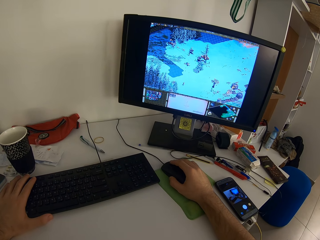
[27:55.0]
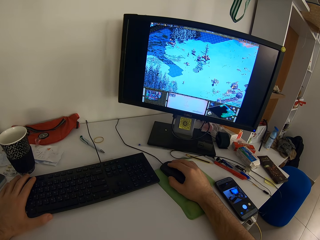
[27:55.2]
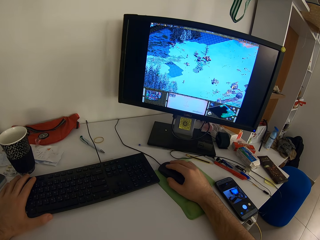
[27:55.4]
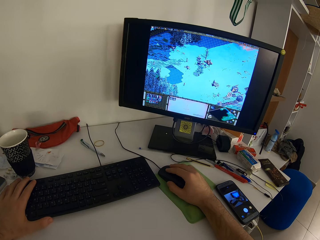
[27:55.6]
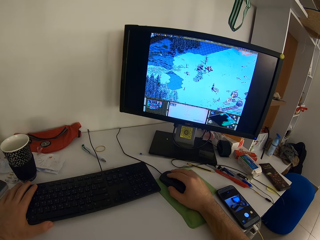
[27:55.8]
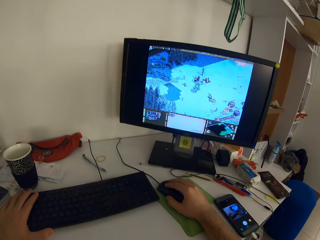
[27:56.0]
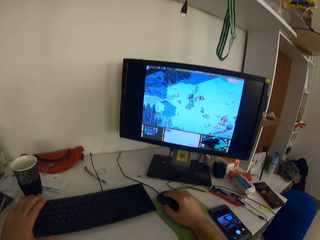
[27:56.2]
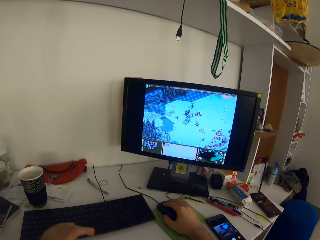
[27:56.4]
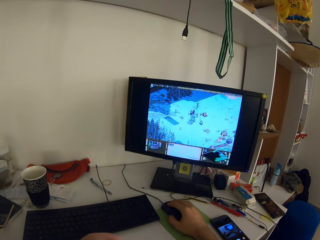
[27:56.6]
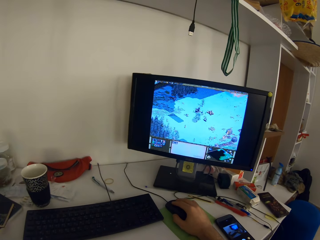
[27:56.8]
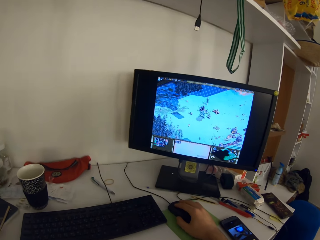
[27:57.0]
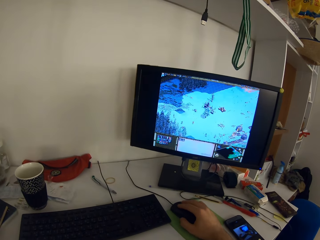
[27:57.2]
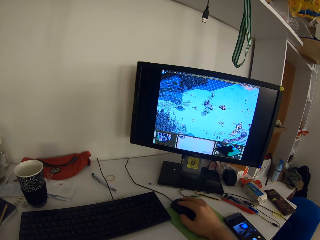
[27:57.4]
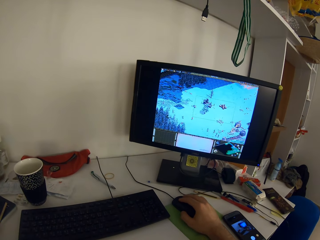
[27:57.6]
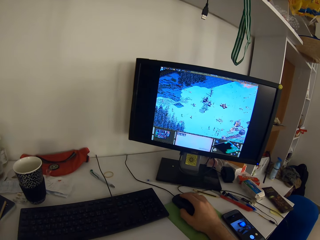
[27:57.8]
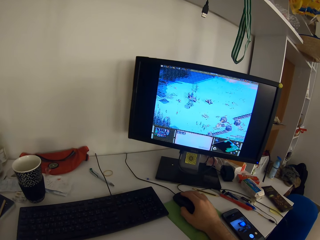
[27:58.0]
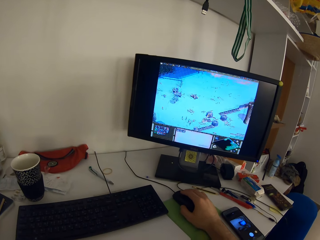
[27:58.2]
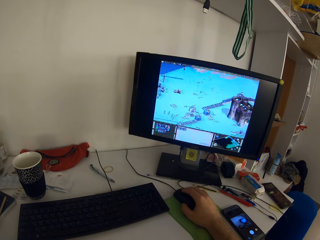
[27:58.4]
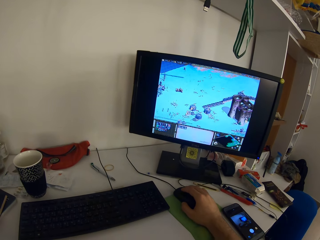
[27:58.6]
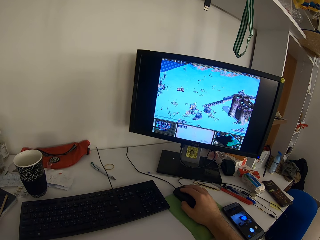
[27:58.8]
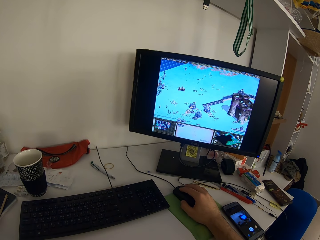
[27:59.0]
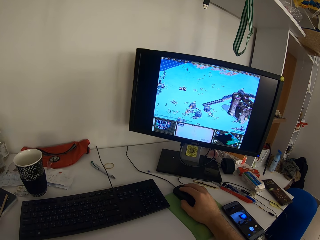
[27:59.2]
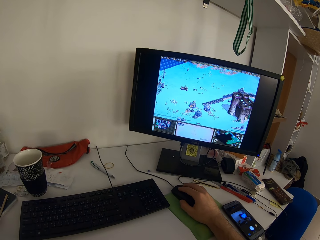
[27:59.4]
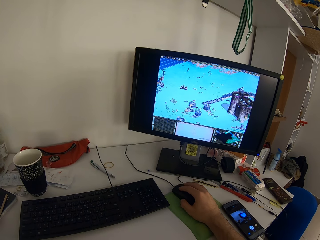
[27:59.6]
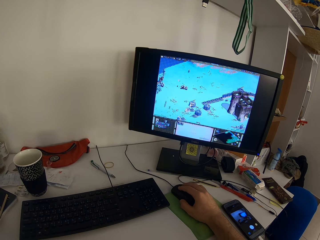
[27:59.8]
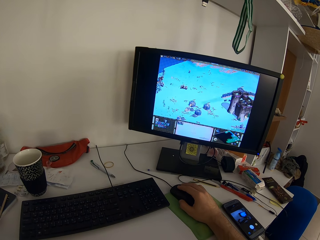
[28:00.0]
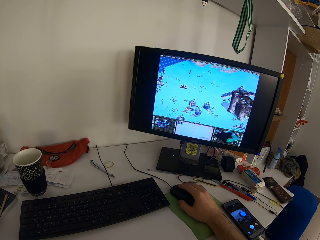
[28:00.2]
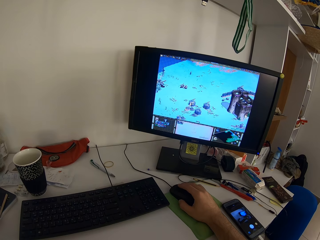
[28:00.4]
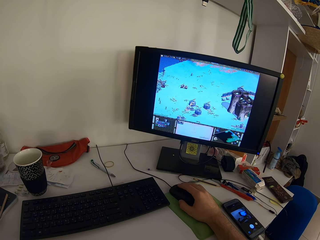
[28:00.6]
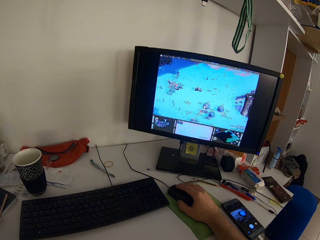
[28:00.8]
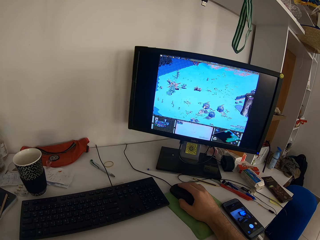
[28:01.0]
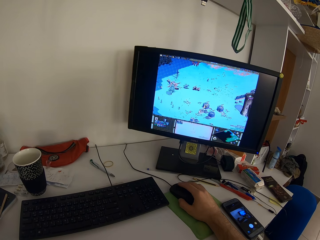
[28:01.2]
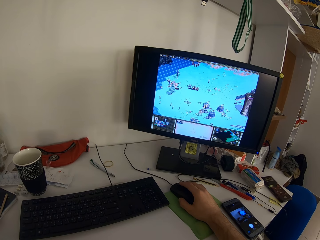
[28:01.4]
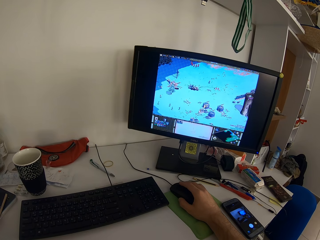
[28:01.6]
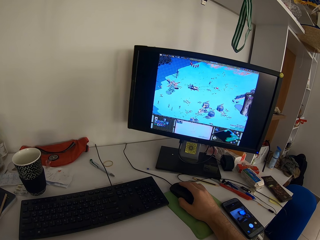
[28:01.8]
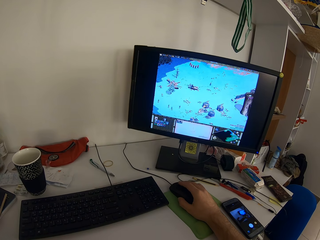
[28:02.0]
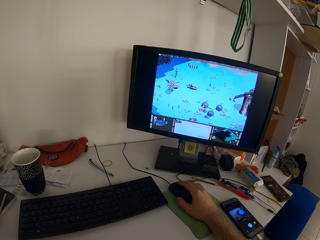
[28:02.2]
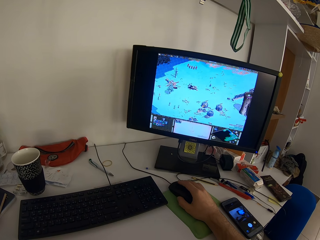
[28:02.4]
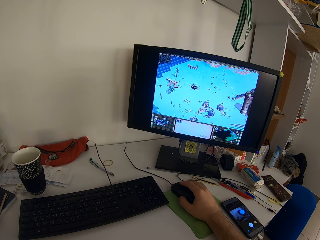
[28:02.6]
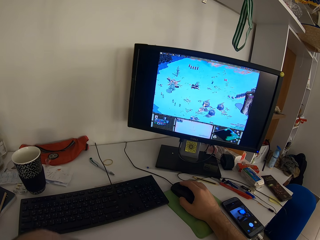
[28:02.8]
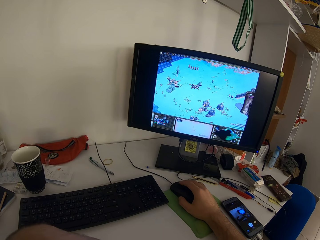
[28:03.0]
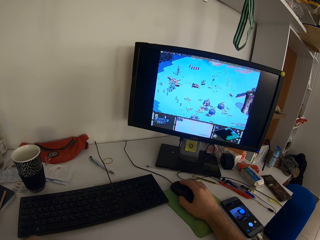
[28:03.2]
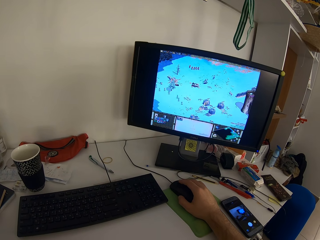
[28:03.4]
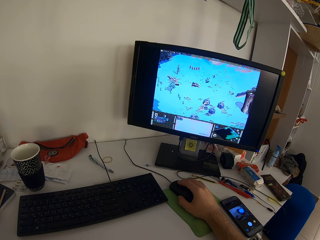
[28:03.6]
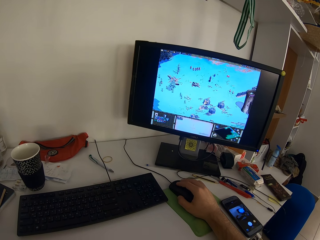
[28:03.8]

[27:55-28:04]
The camera wearer removes her left hand from the keyboard. She scrolls the computer with her right hand.

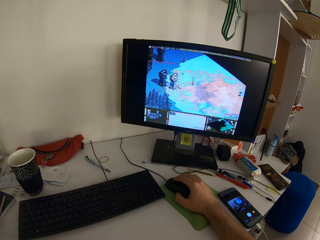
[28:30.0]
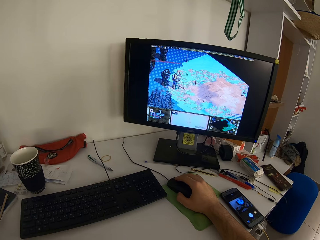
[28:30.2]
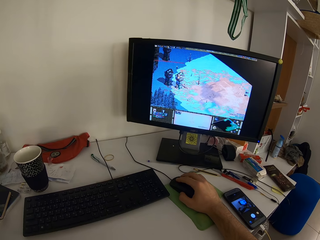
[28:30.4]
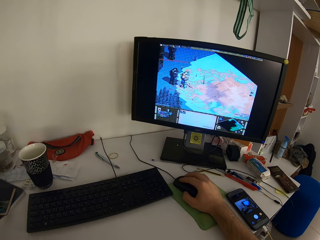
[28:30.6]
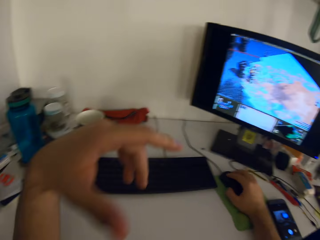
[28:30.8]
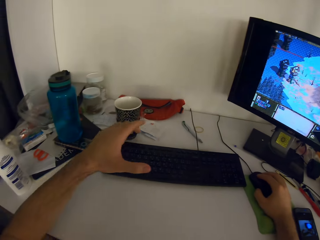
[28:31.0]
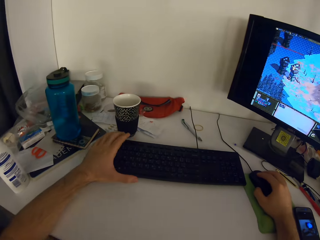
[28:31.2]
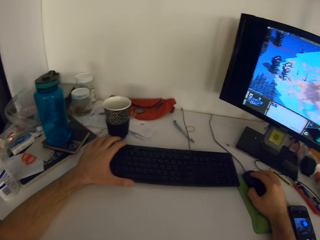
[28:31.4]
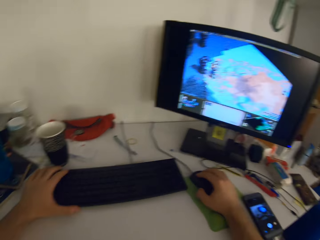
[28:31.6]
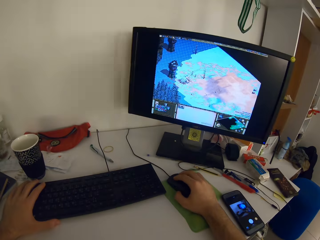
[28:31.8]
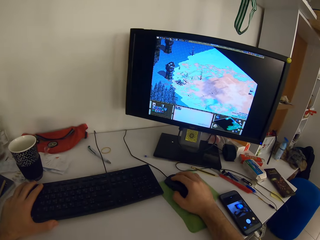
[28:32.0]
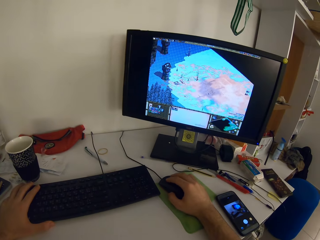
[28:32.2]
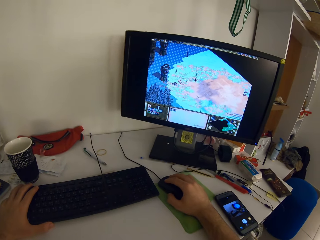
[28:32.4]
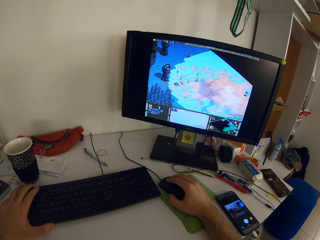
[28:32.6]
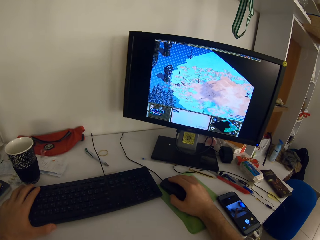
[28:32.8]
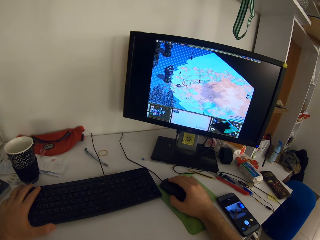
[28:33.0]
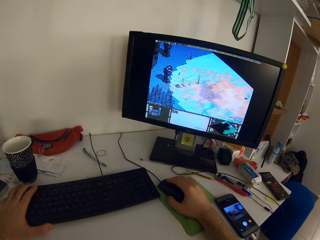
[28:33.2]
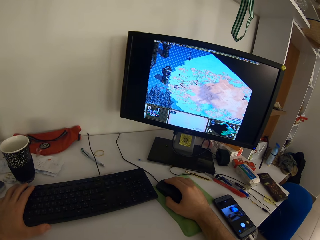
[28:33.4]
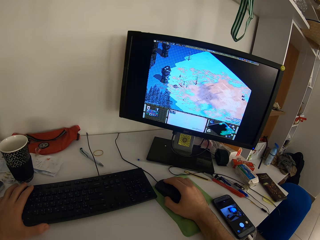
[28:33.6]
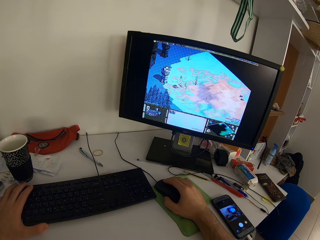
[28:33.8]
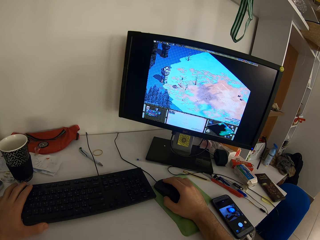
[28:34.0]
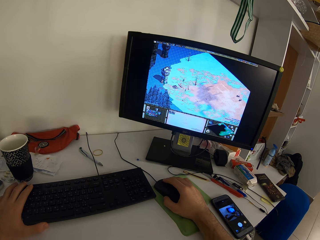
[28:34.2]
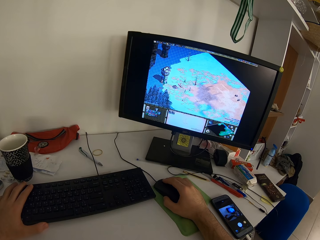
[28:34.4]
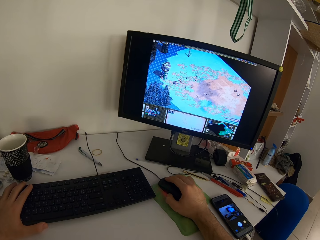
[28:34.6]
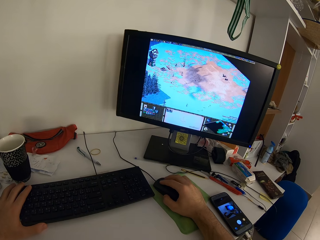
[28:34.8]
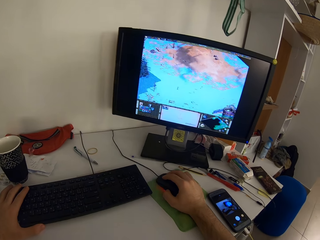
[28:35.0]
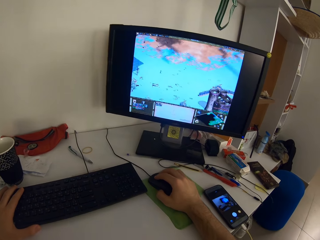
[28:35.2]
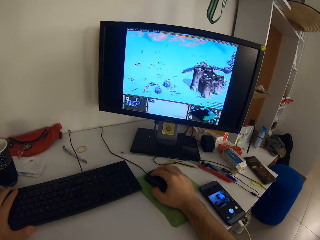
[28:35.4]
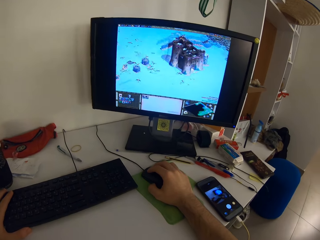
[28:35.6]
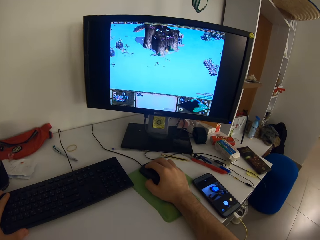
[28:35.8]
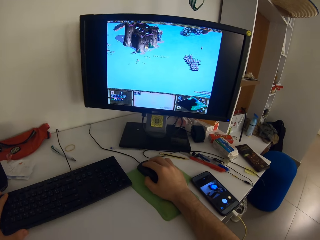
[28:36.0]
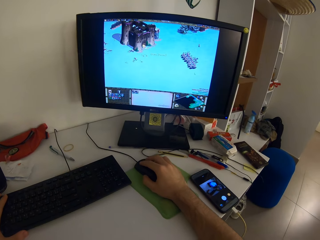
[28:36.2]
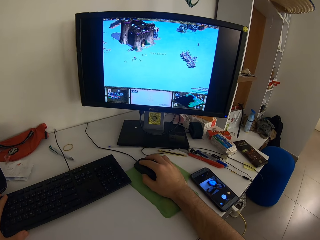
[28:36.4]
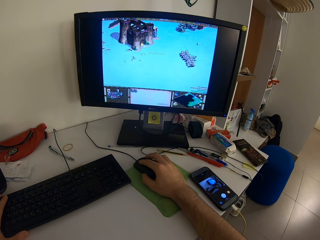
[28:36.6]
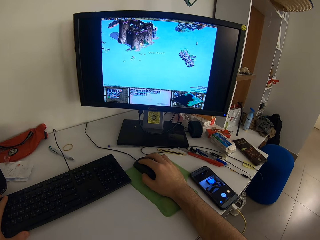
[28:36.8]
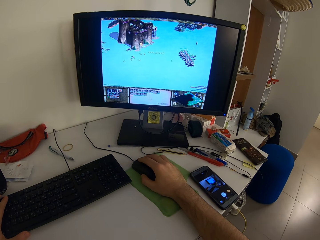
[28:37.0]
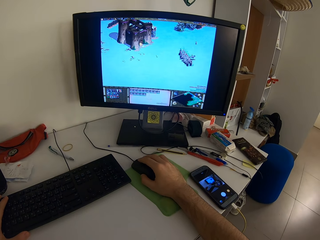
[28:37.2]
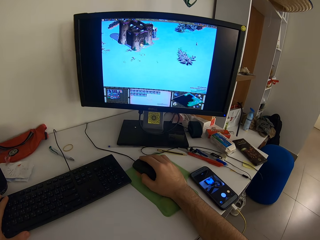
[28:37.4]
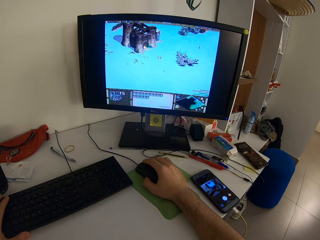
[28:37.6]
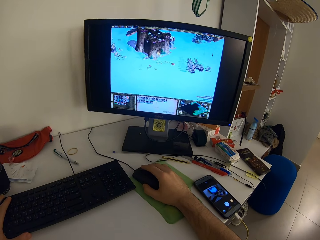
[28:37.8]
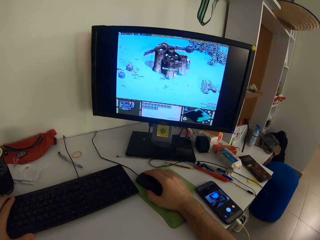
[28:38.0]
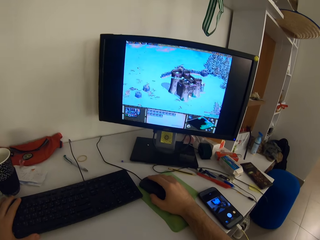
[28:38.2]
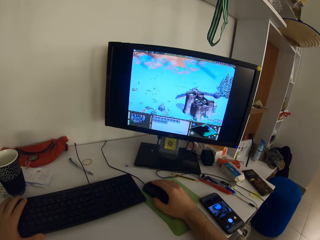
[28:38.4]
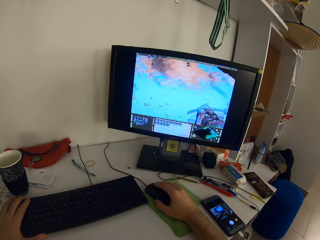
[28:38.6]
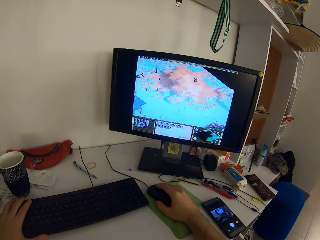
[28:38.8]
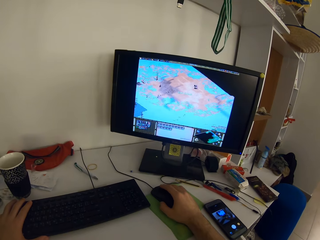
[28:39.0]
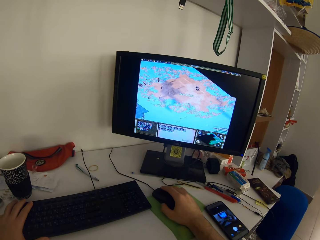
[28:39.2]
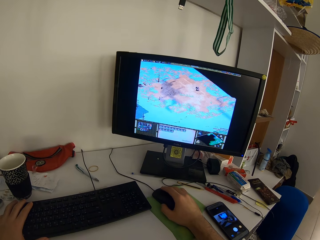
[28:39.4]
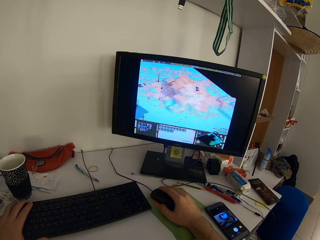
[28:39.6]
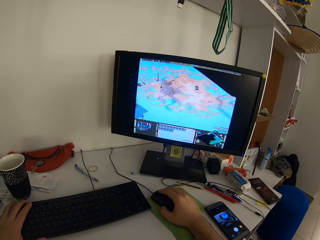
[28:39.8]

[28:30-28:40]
The camera wearer holds the keyboard with her left hand. She scrolls the computer with her right hand.

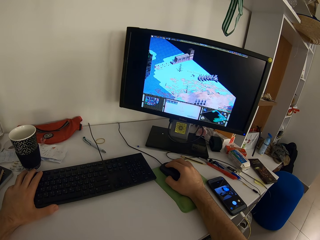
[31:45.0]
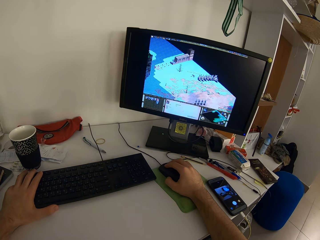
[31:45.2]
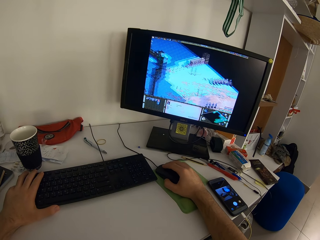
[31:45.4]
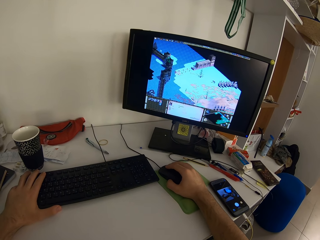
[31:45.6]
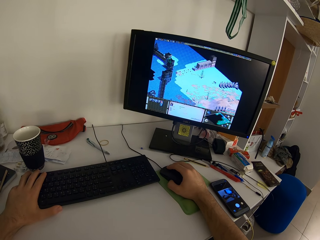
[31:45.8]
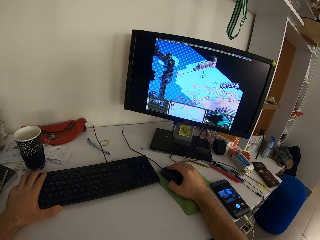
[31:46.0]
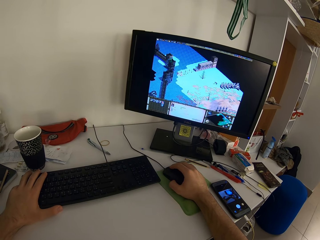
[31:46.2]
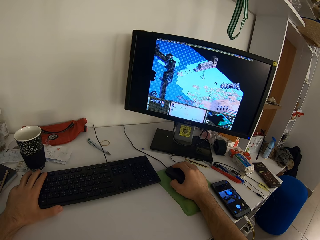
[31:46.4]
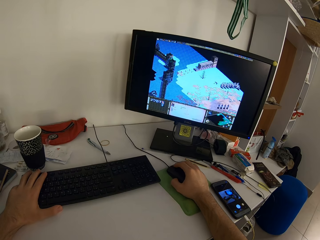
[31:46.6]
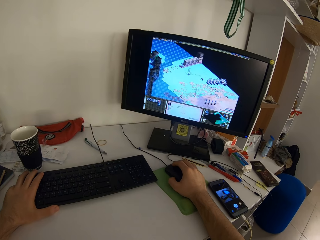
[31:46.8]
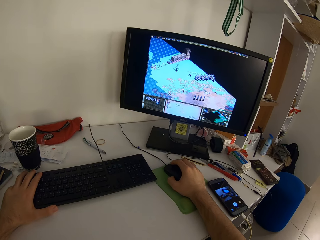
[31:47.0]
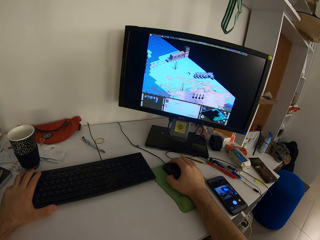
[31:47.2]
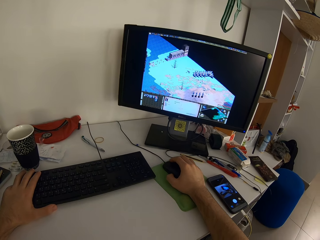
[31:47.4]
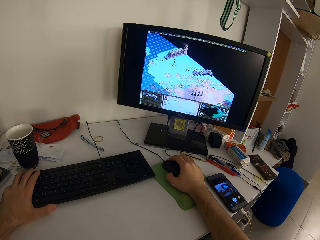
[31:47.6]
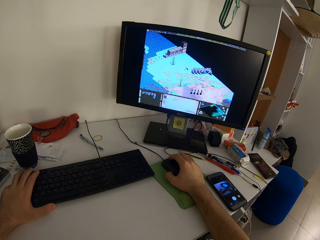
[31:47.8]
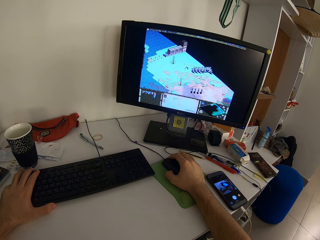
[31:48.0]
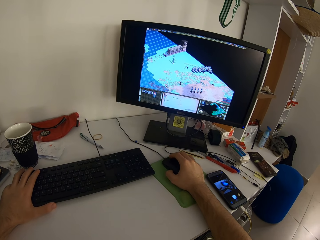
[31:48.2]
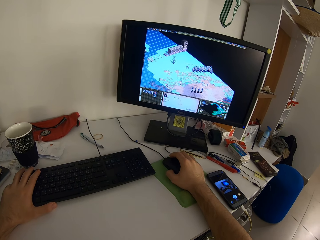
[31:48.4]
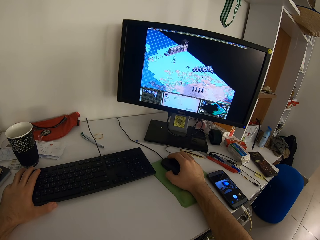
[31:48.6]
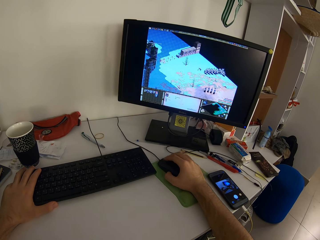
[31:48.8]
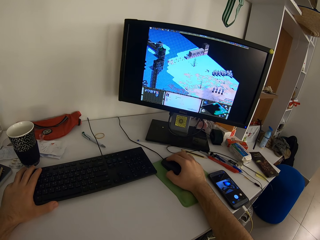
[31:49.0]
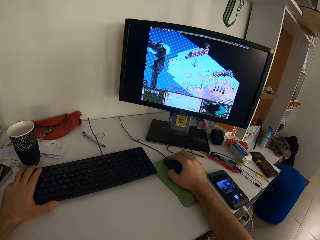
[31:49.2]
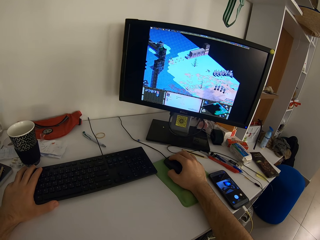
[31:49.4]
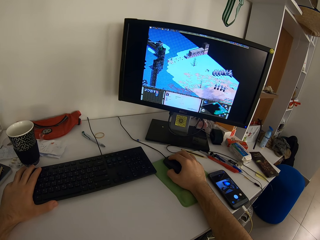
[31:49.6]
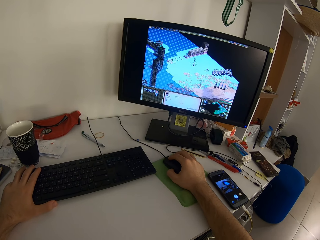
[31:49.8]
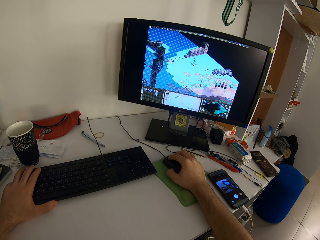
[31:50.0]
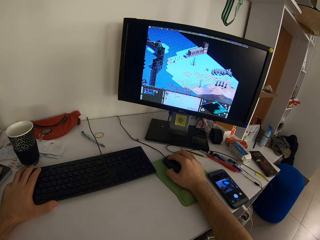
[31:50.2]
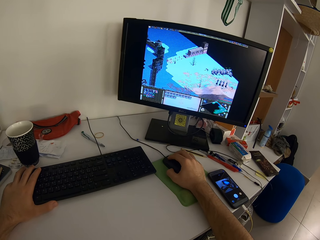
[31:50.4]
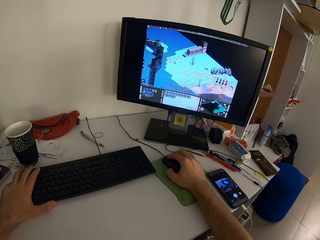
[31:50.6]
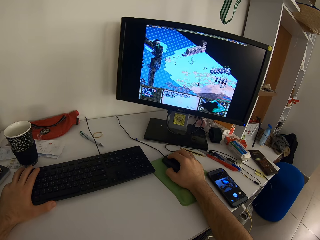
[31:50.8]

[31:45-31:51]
The camera wearer presses the keyboard with her index finger. She drags the mouse. She holds the keyboard key with her index finger. She moves the mouse slightly.
